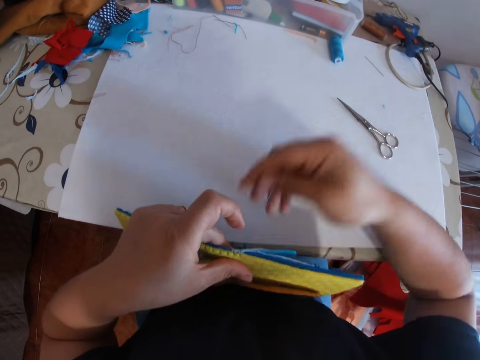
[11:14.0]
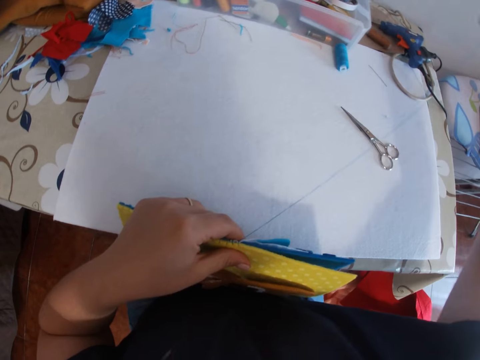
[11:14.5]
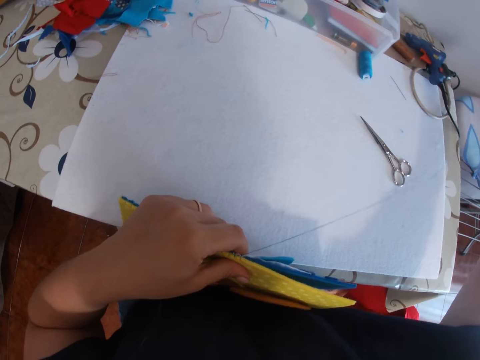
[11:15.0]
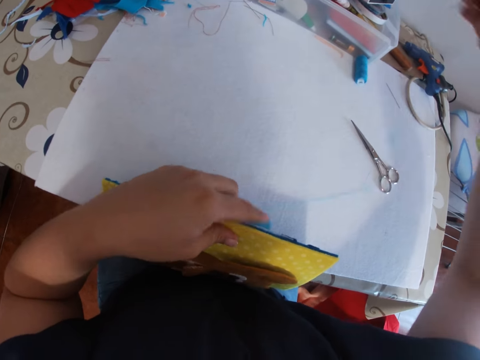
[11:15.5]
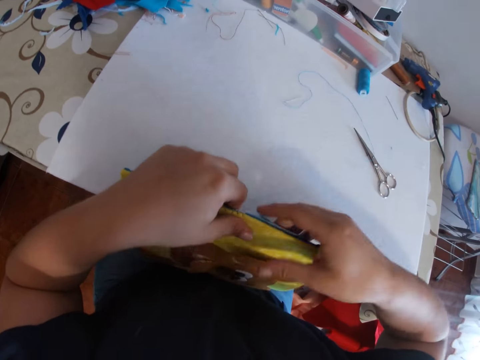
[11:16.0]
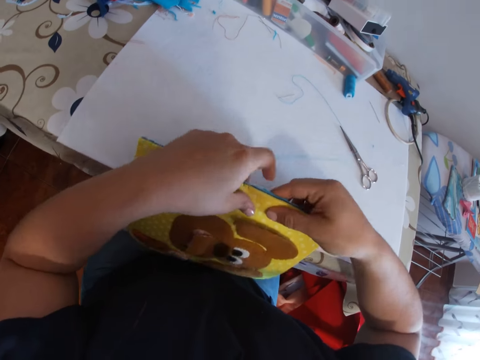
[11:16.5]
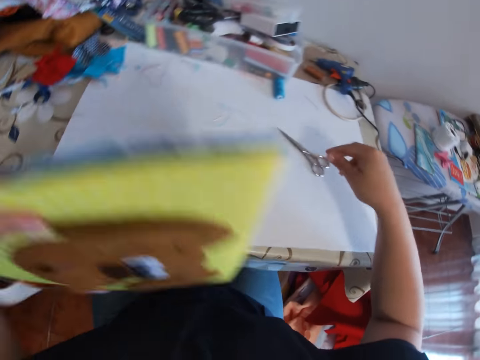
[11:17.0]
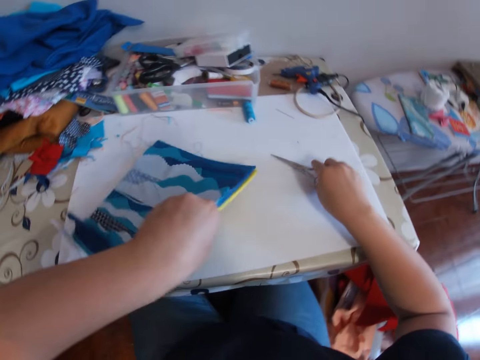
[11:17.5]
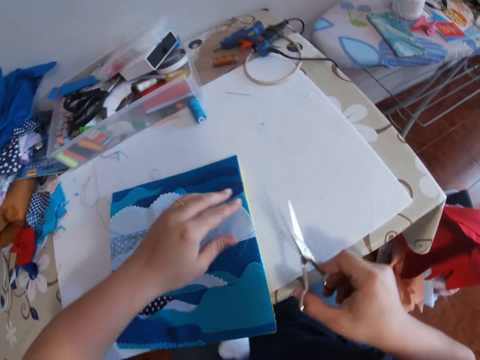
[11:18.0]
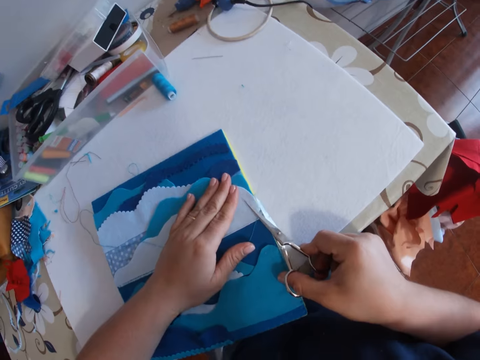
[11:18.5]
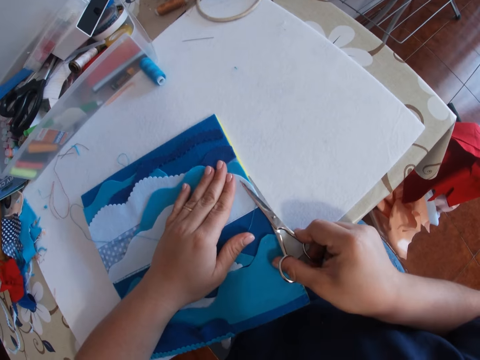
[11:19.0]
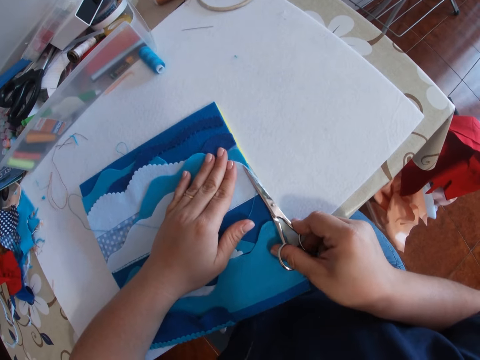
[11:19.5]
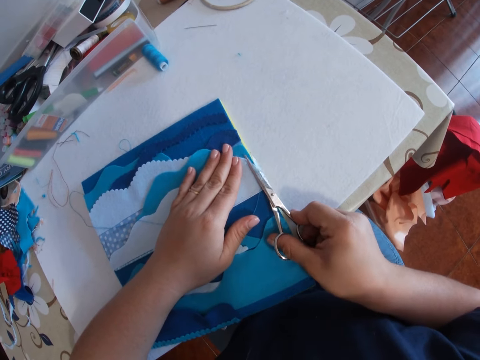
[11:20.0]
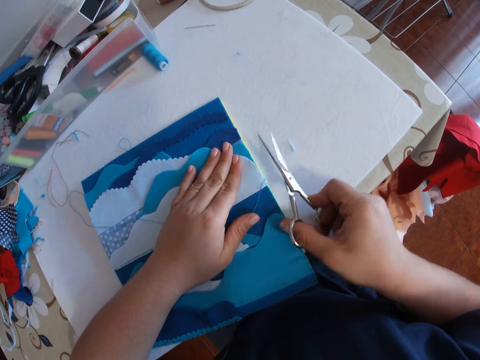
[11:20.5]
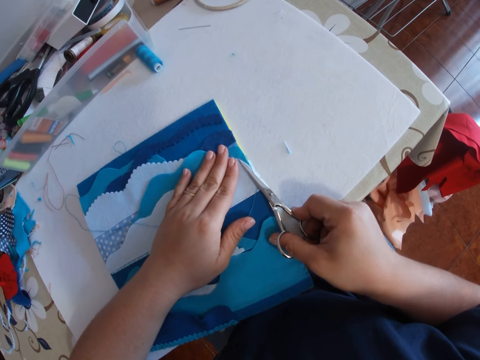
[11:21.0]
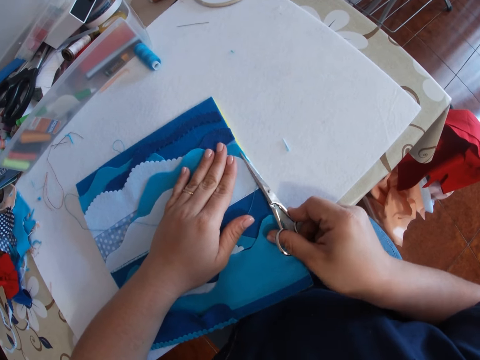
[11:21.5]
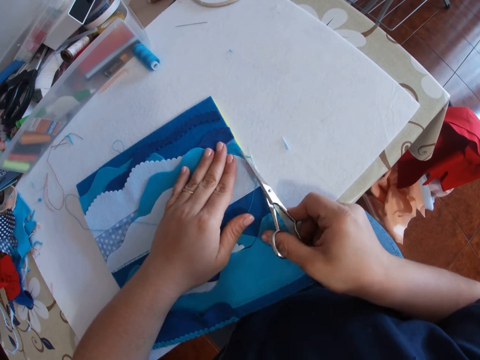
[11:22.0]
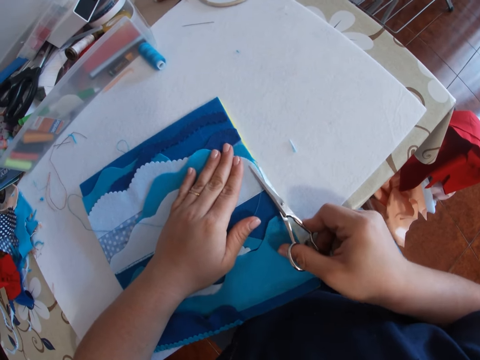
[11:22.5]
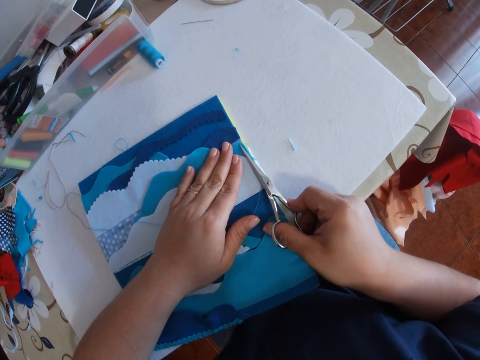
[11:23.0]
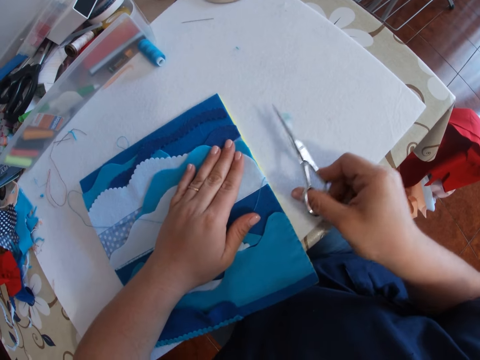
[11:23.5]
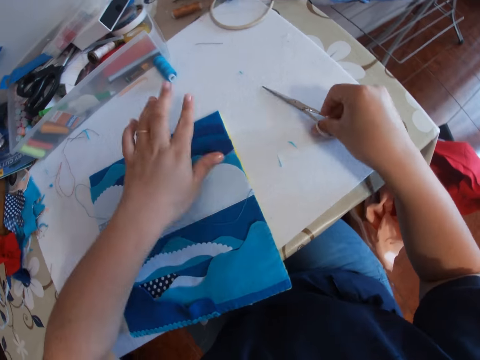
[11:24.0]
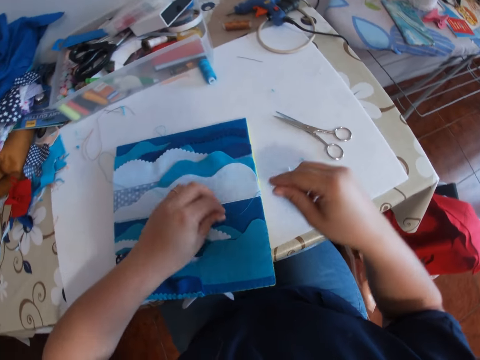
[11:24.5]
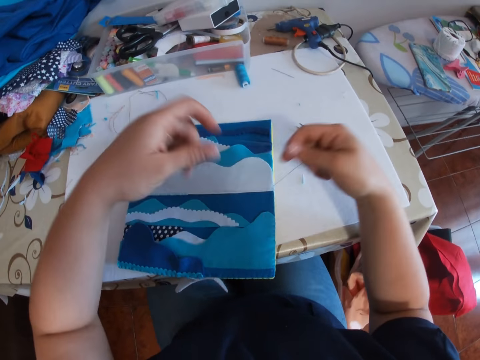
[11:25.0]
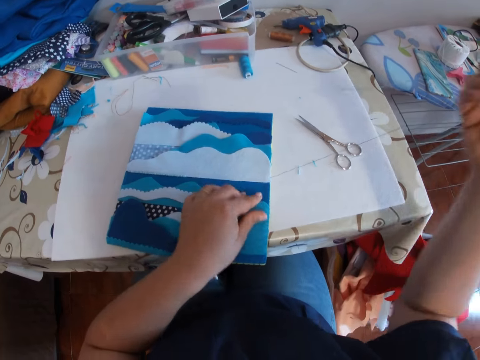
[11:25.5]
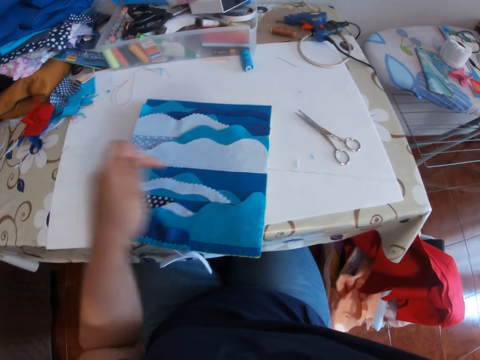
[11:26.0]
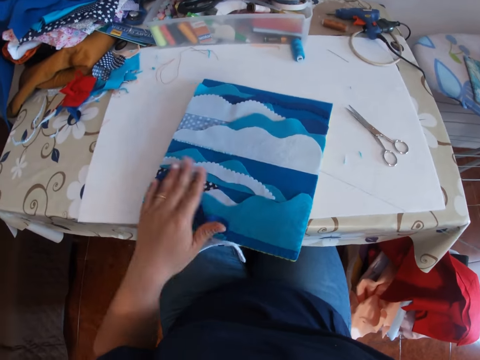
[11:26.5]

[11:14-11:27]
The camera wearer pulls thread from the back of the cloth material with her right hand. She holds the cloth material with both hands. She raises the cloth material from her leg with her left hand. She picks up the scissors from the table with her right hand. She holds down the cloth material to the table with her left hand. She cuts loose thread with the scissors in her right hand. She rests the scissors on the table. She dusts pieces of cut thread from the surface of the cloth material. She picks the thread with her left hand. She transfers the thread from her left hand to her right hand. She pulls the thread with her right hand. She picks loose thread off the surface of the cloth material with her left hand. She wipes off something.

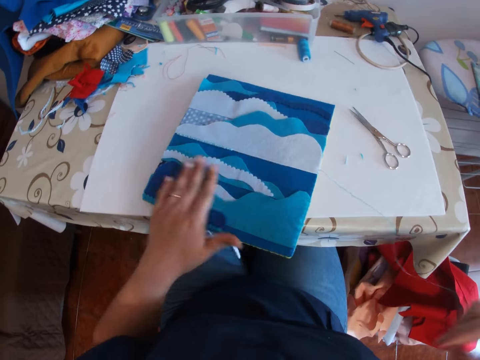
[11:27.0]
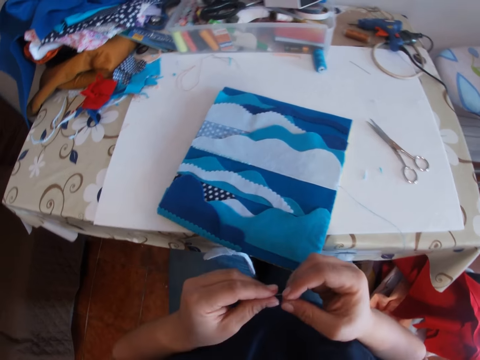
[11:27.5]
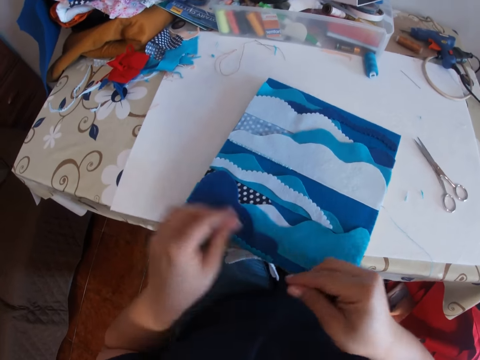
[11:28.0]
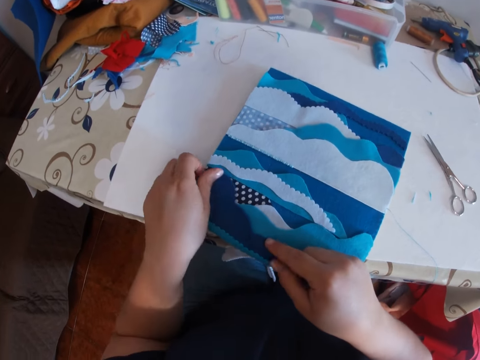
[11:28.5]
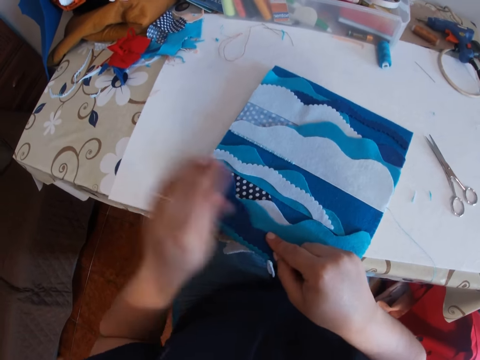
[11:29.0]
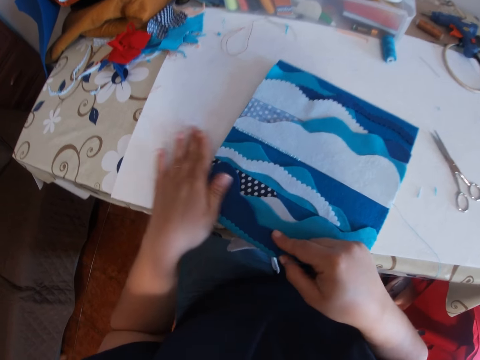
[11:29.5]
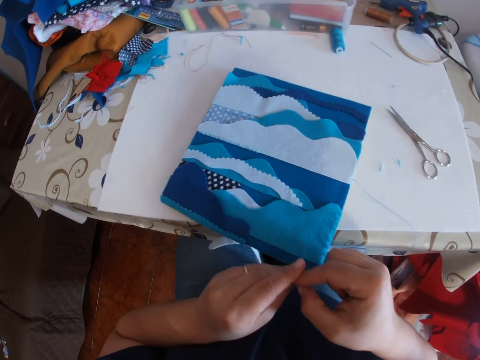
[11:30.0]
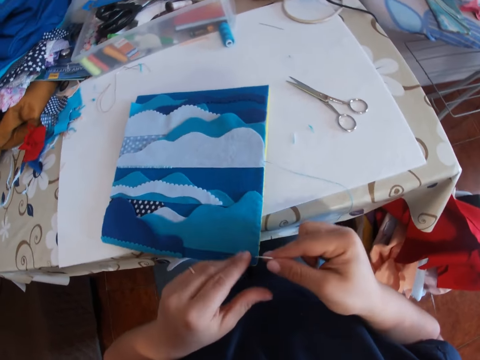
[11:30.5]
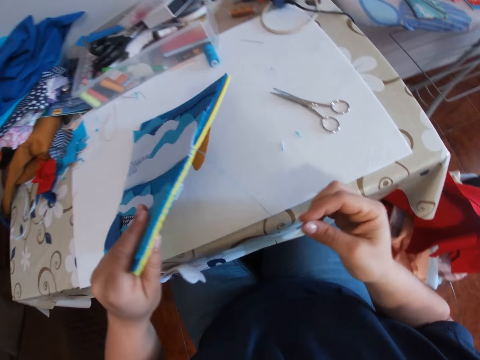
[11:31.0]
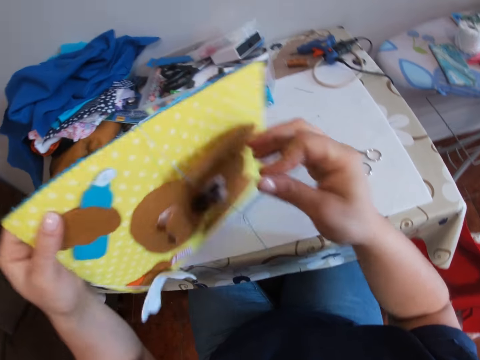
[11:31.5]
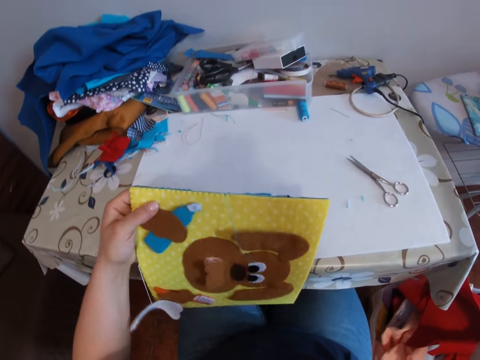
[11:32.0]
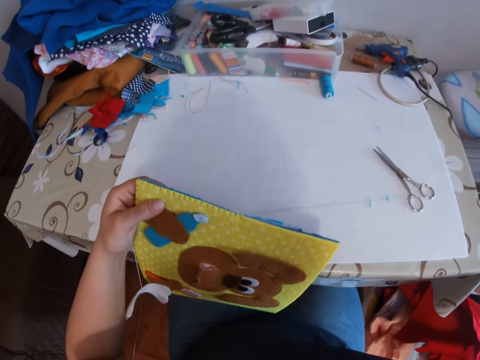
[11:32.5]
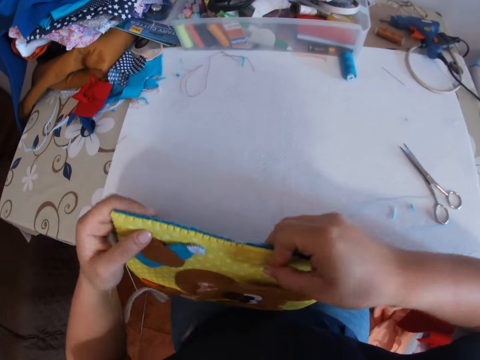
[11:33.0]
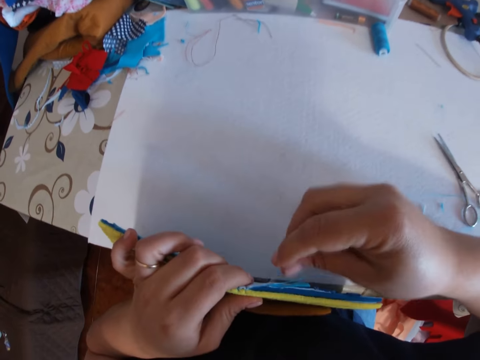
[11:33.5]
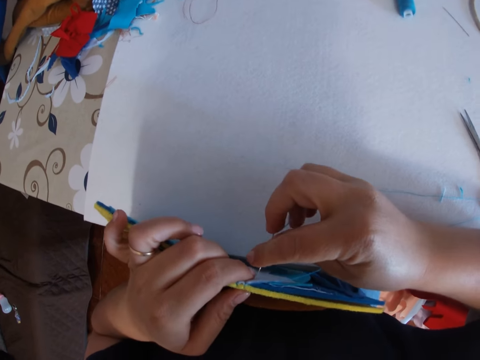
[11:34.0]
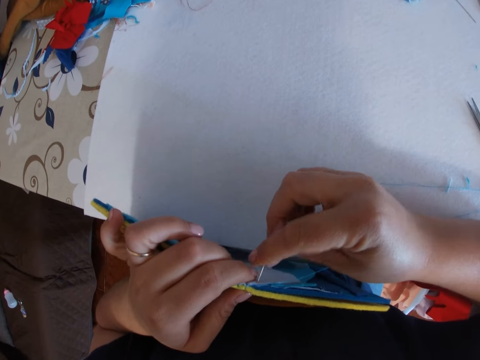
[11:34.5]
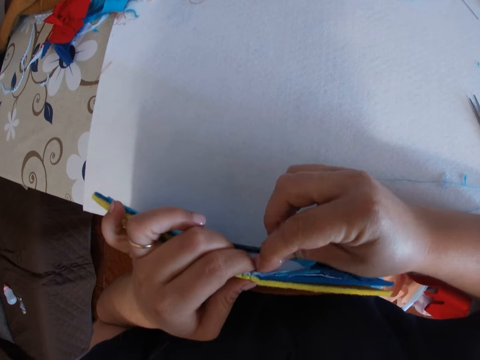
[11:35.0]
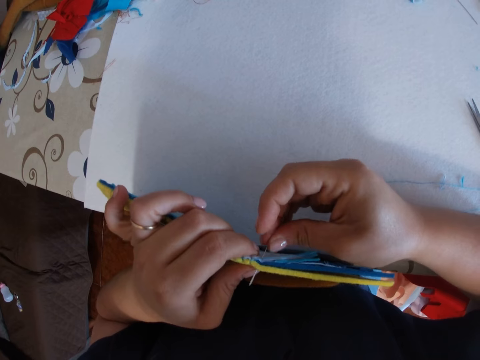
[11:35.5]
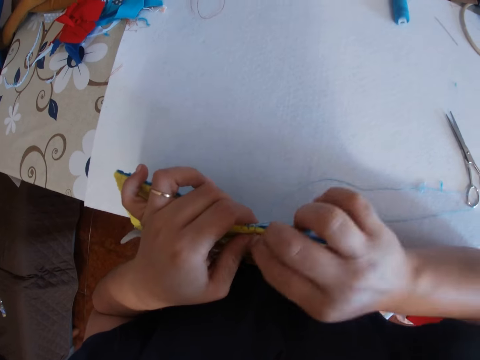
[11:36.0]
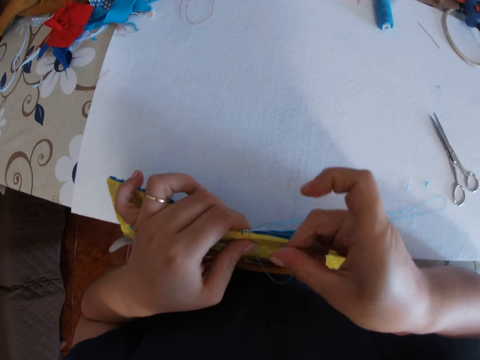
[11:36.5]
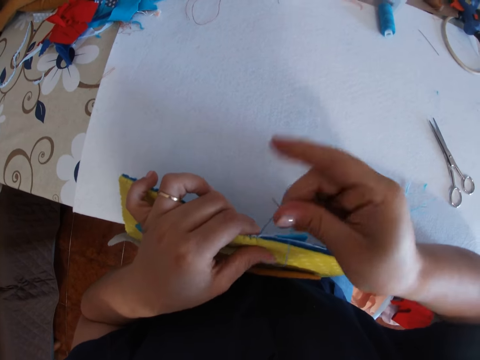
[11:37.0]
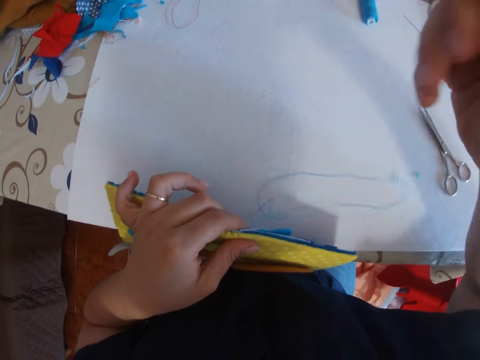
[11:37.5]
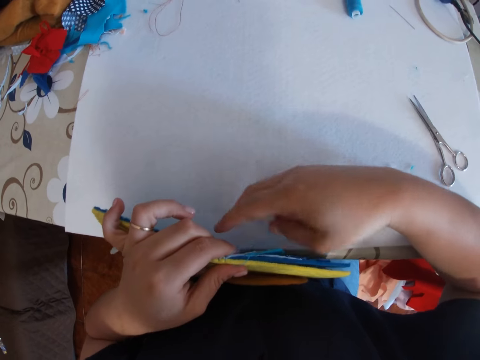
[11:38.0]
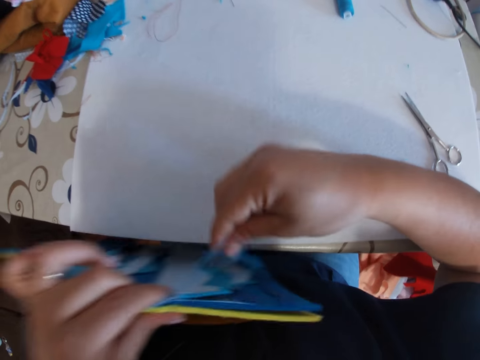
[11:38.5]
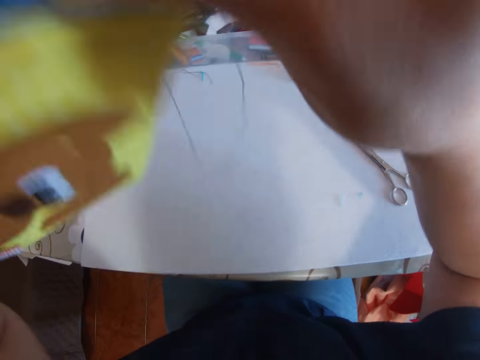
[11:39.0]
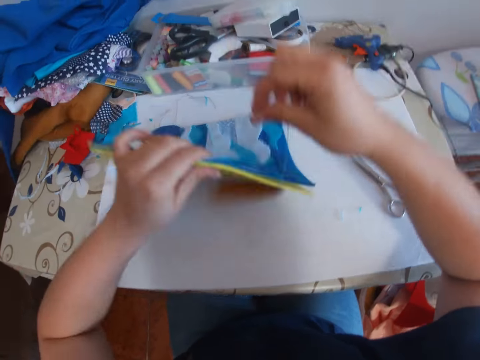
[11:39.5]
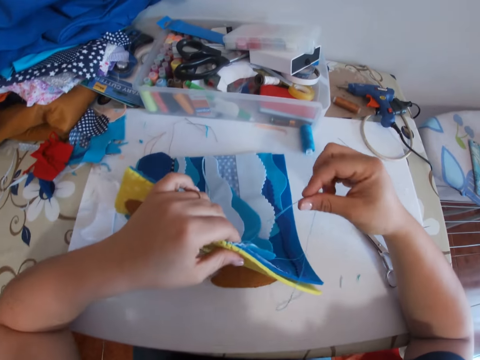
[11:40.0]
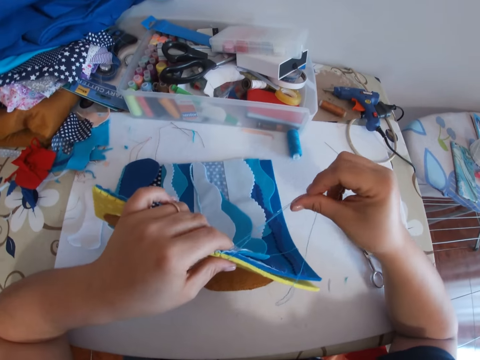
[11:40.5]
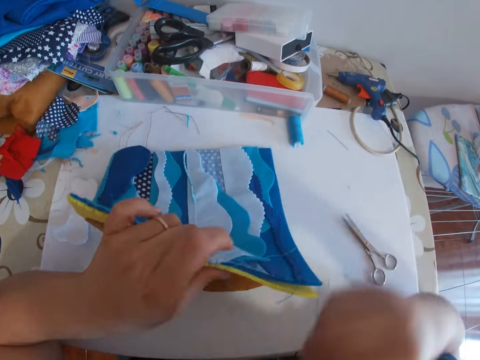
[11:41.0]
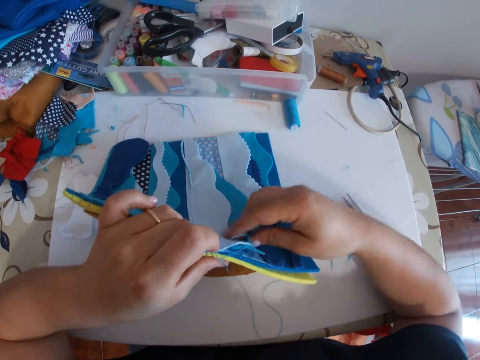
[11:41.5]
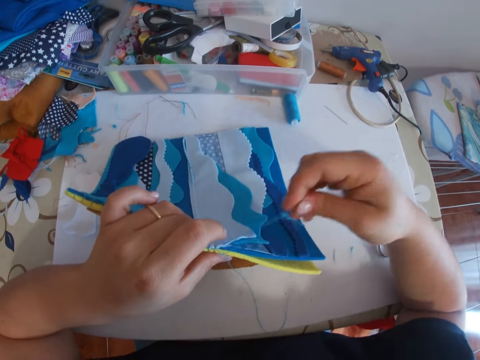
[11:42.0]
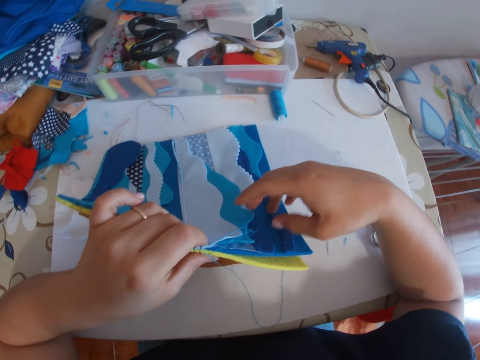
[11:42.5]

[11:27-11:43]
The camera wearer holds the needle in both hands. She holds the edge of the cloth material. She presses down the pattern. She dusts pieces of cut thread from the surface of the cloth material. She holds the needle in both hands. She raises the cloth material with her left hand. She grabs something on the table. She touches the cloth material with her right hand. She places something on her leg. She removes her right hand from the cloth material. She holds the cloth material with her right hand. She removes her right hand from the cloth material. She holds the cloth material in her left hand and sews the cloth material with the needle in her right hand. She lifts the cloth material with her left hand. She lays something on the table. She holds the cloth material down to the table with her left hand. She fixes the thread. She pulls thread from the cloth material with her right hand.
